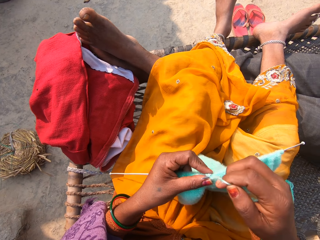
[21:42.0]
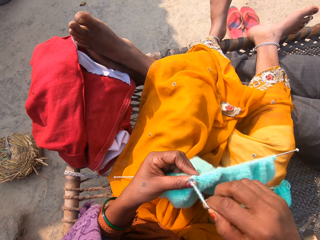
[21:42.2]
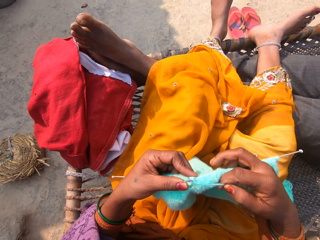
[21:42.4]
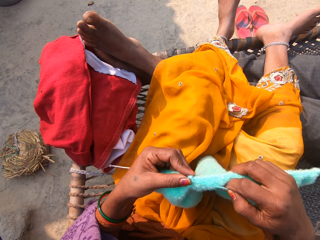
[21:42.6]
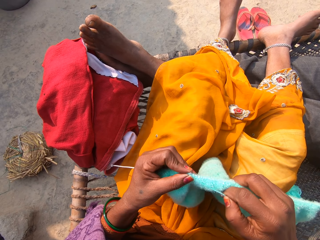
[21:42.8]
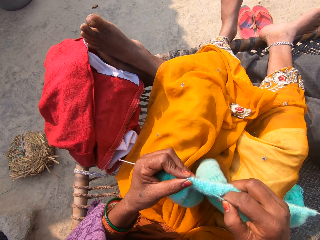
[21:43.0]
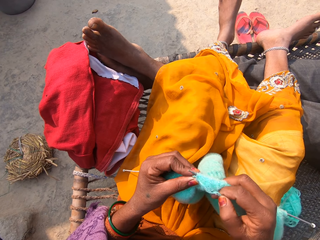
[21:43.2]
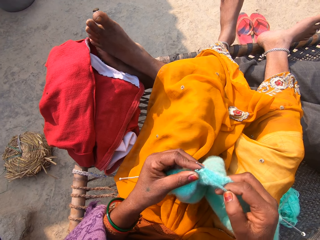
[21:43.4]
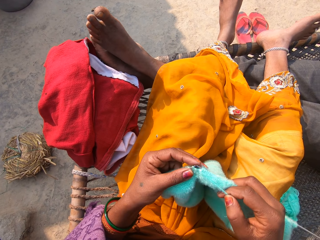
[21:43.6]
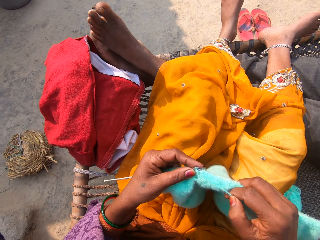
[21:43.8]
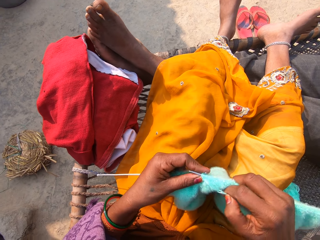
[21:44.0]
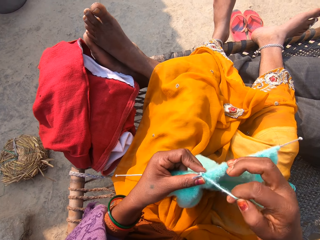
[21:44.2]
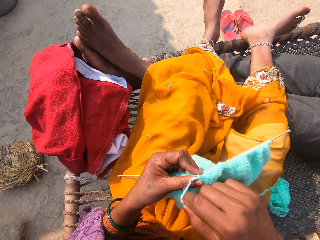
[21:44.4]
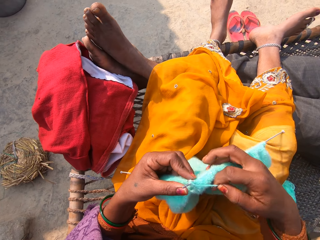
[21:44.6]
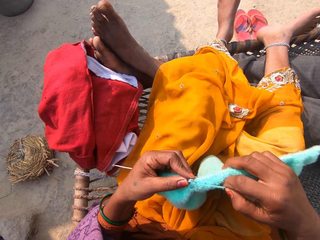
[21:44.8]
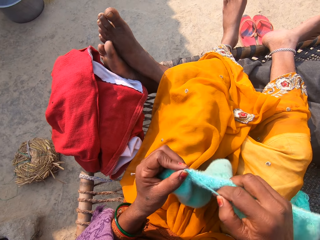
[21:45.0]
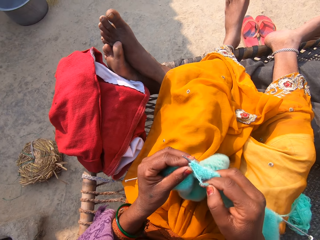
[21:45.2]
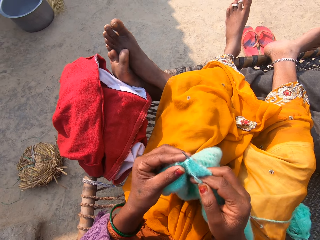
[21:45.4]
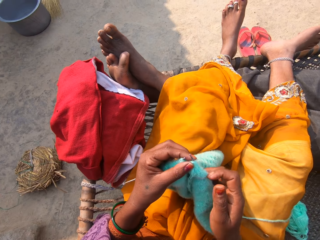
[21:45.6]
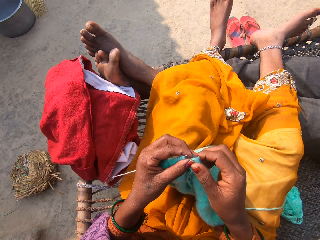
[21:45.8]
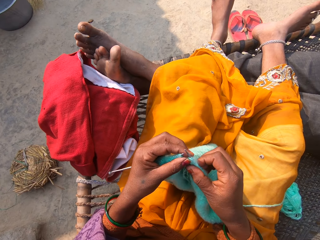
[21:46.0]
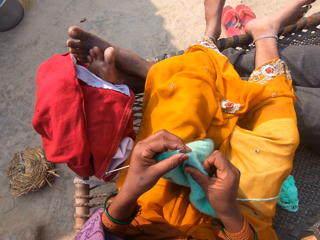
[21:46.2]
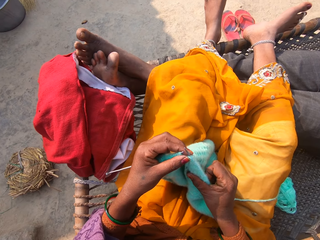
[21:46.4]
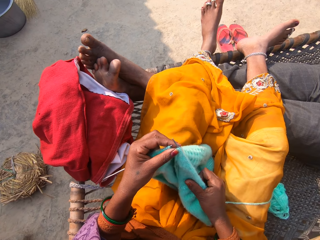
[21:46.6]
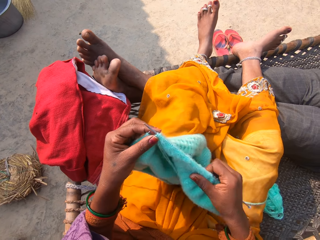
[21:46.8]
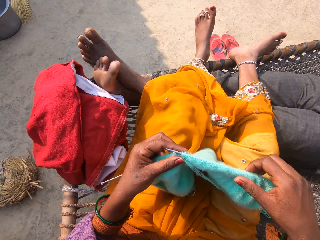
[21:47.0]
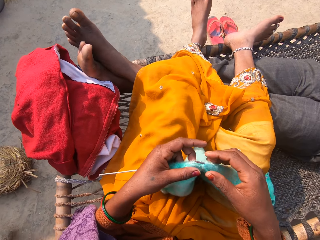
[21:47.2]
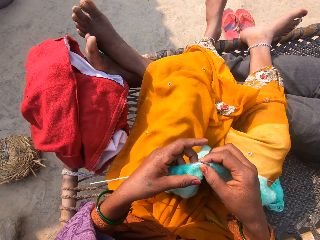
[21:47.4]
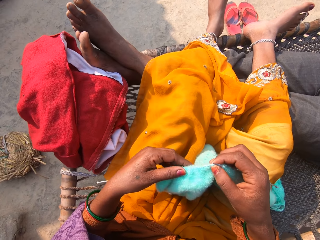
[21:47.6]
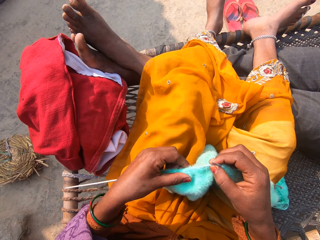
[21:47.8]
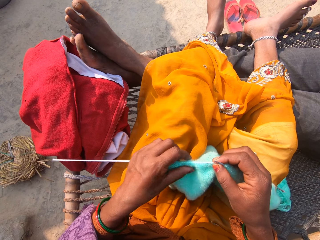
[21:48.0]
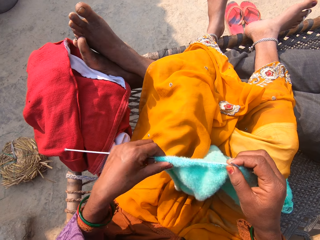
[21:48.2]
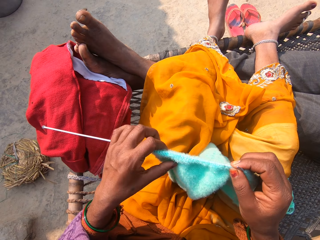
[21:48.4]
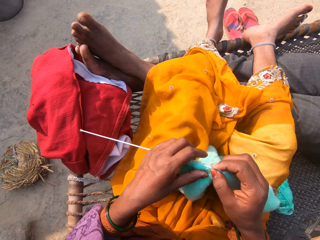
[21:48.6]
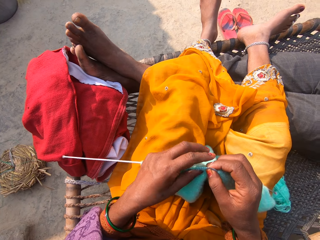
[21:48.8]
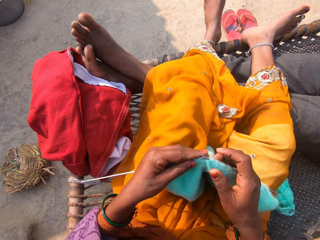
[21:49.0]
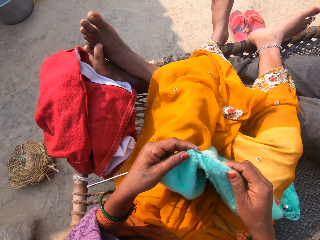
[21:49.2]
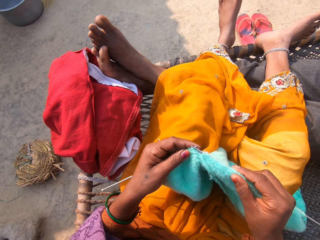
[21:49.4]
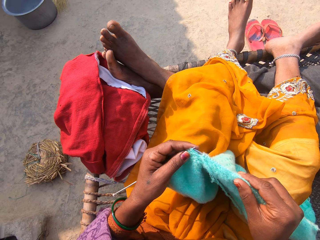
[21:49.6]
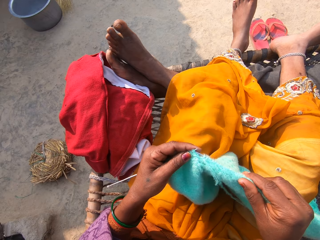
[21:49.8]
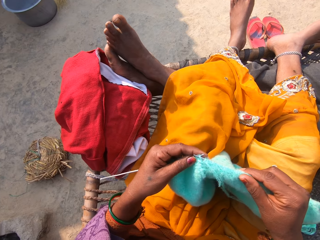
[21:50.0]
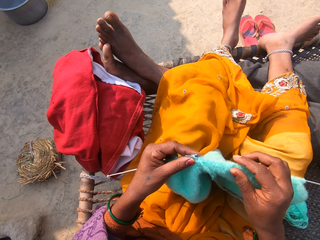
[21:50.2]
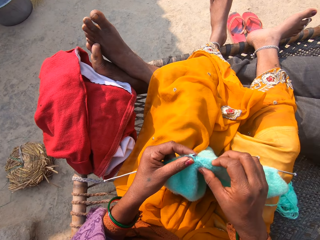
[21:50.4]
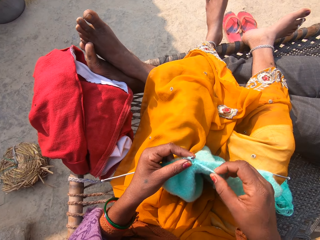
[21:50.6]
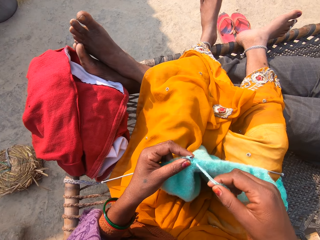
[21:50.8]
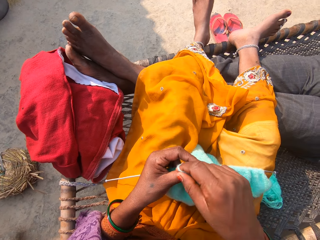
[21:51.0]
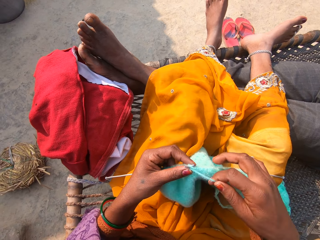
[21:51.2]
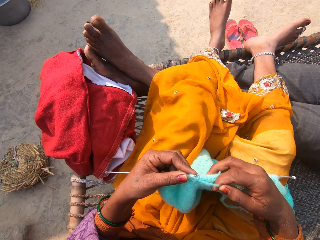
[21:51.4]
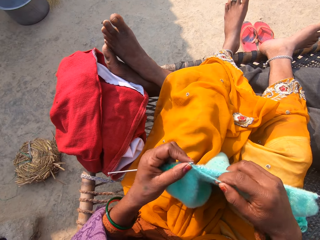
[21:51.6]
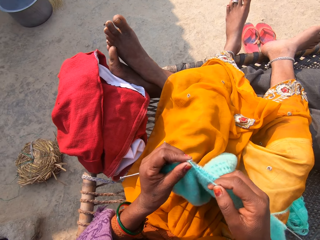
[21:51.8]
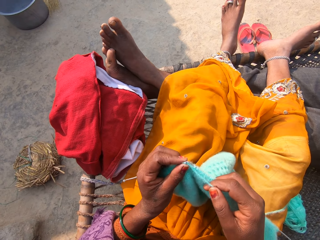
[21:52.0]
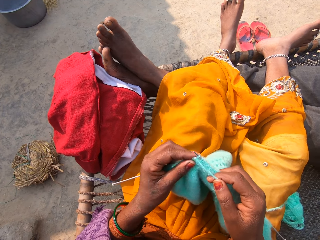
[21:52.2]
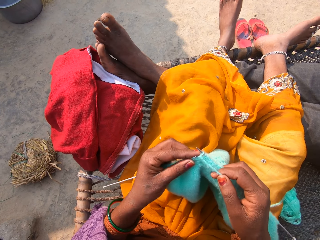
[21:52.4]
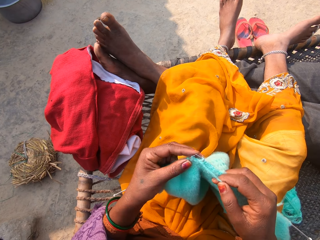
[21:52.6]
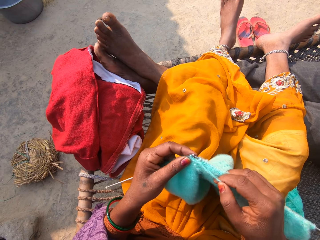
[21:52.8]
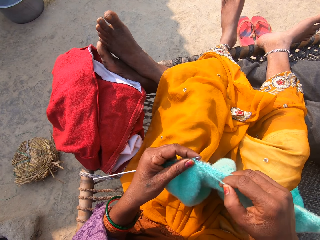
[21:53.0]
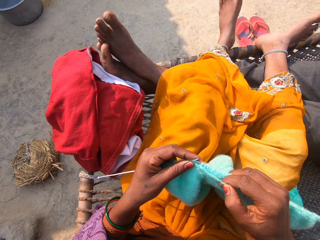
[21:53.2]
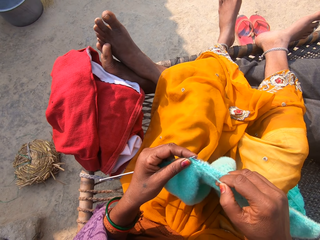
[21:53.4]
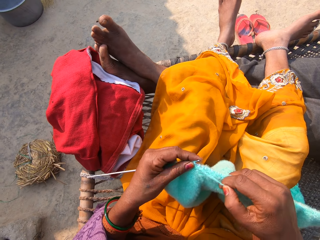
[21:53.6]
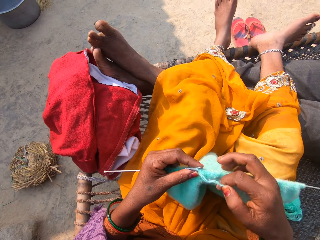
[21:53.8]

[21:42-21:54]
A person moves his legs. The camera wearer adjusts the shawl on the knitting-needle in her hands with her right hand. She adjusts the shawl on the knitting-needle in her hands with her left hand. She knits the yarn with the knitting-needles in her hands.

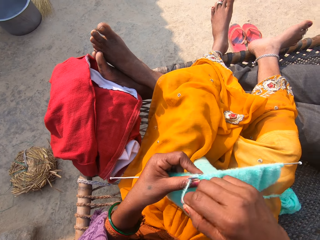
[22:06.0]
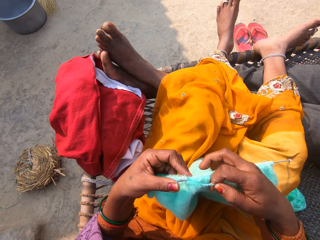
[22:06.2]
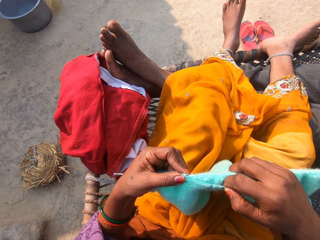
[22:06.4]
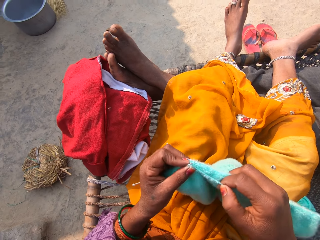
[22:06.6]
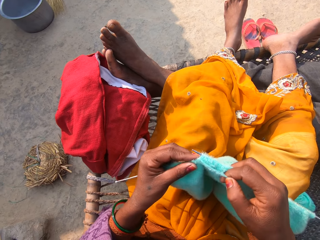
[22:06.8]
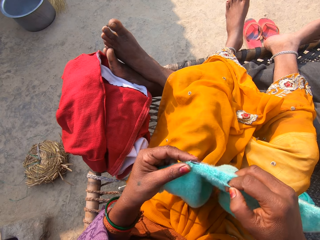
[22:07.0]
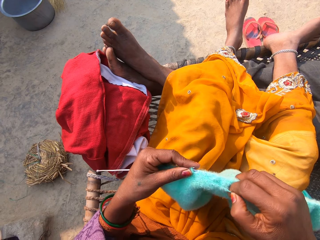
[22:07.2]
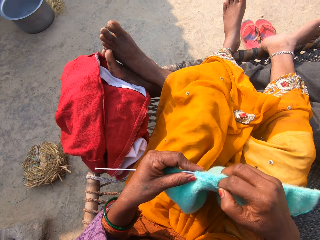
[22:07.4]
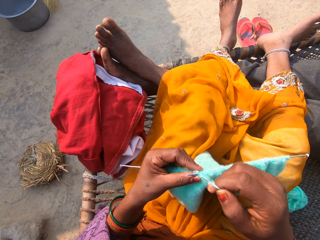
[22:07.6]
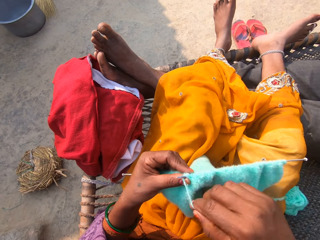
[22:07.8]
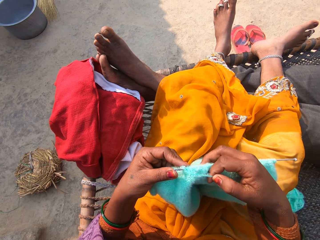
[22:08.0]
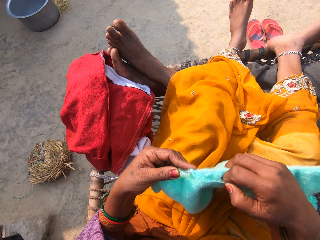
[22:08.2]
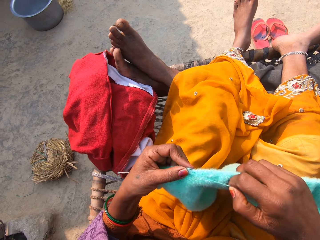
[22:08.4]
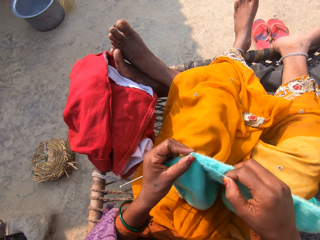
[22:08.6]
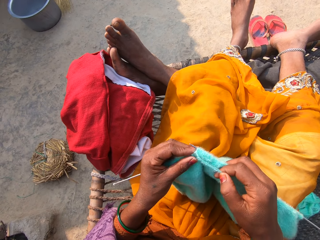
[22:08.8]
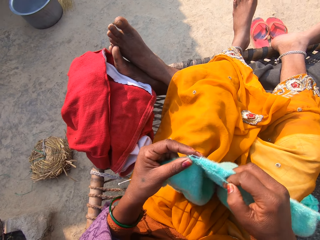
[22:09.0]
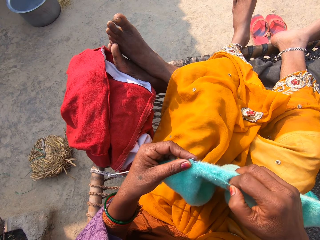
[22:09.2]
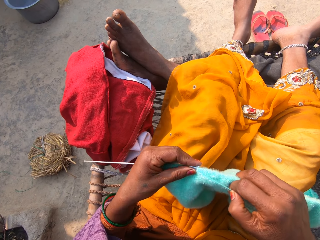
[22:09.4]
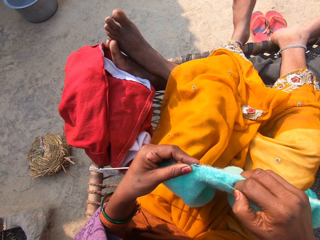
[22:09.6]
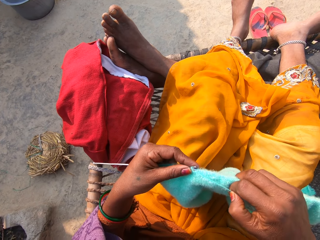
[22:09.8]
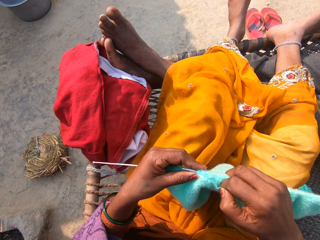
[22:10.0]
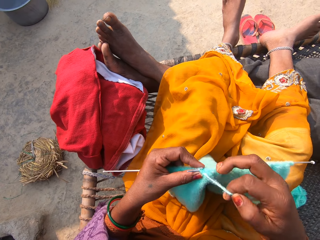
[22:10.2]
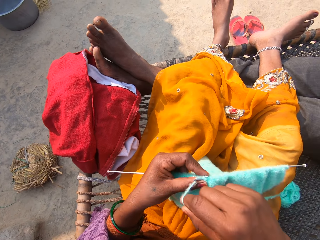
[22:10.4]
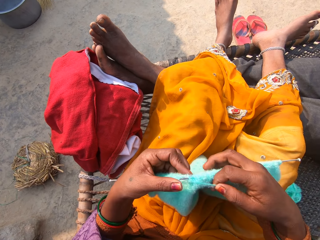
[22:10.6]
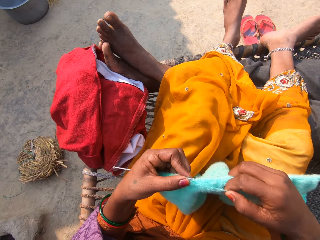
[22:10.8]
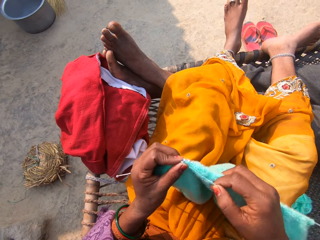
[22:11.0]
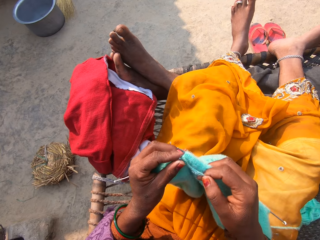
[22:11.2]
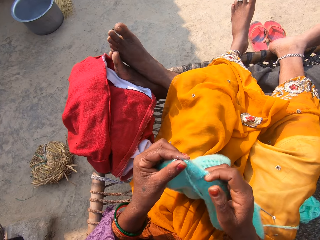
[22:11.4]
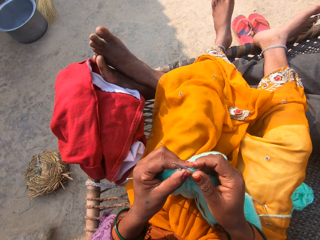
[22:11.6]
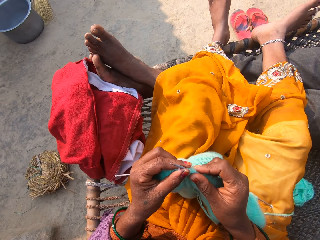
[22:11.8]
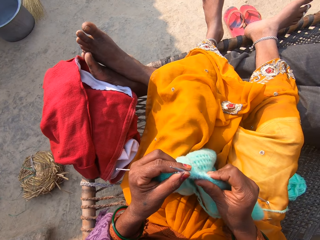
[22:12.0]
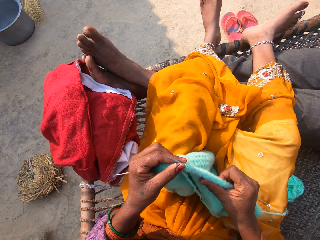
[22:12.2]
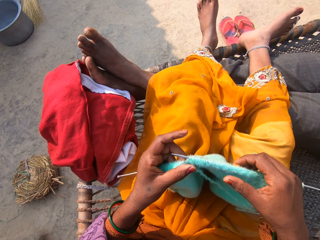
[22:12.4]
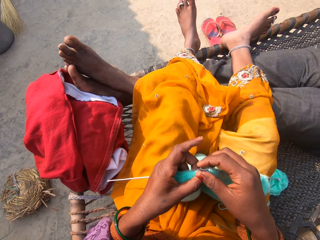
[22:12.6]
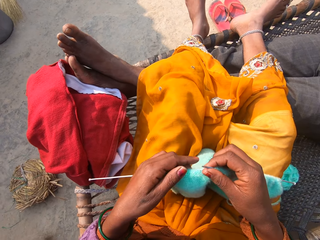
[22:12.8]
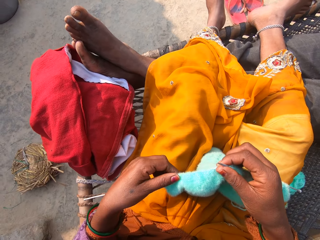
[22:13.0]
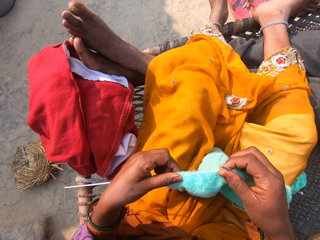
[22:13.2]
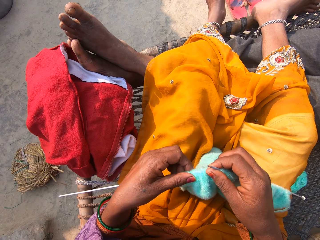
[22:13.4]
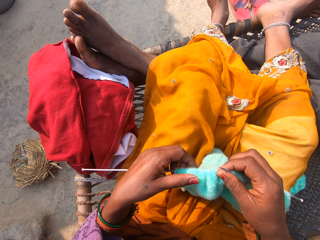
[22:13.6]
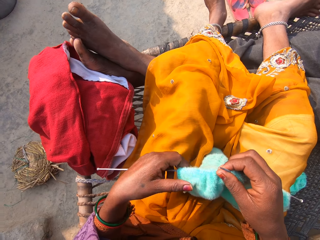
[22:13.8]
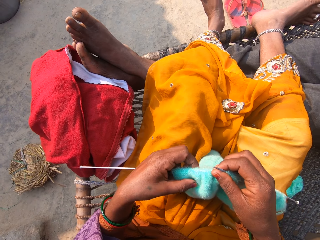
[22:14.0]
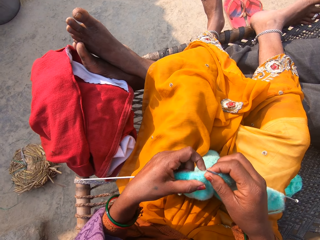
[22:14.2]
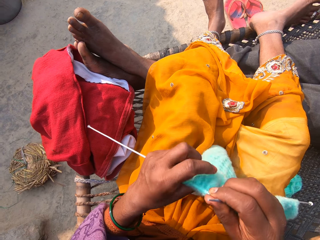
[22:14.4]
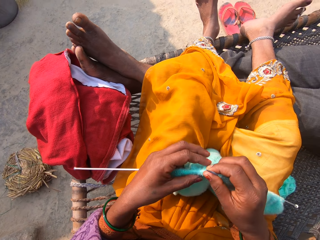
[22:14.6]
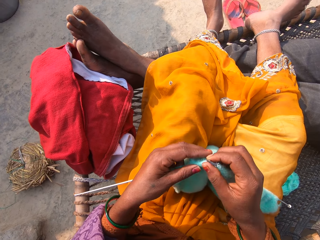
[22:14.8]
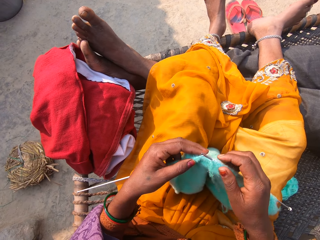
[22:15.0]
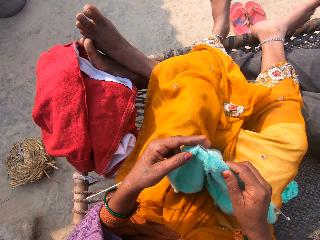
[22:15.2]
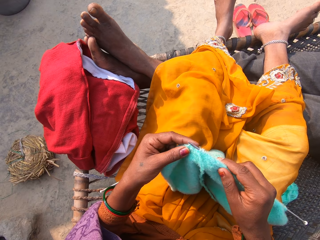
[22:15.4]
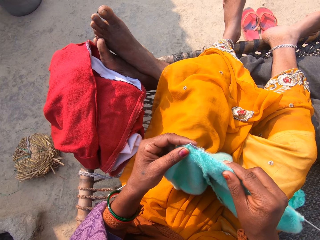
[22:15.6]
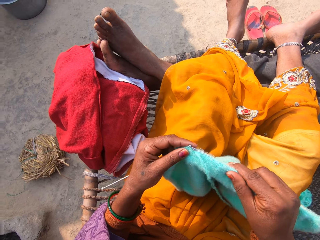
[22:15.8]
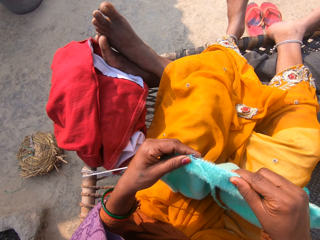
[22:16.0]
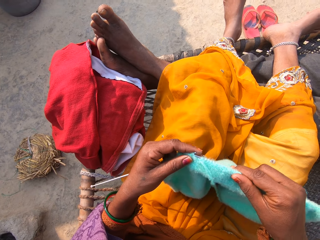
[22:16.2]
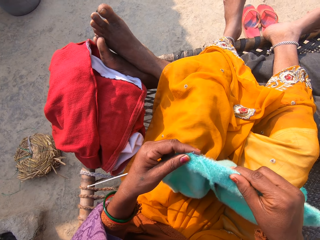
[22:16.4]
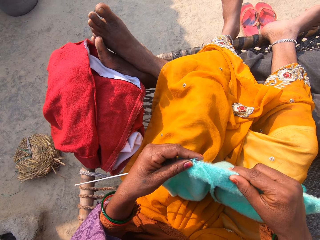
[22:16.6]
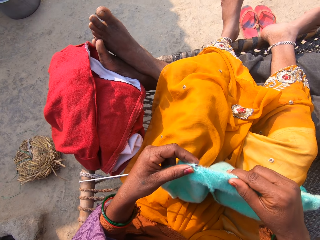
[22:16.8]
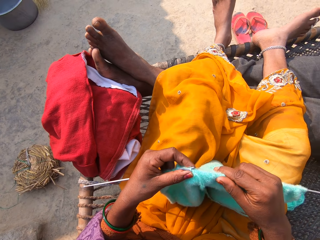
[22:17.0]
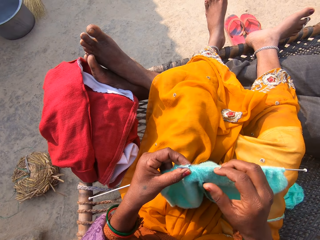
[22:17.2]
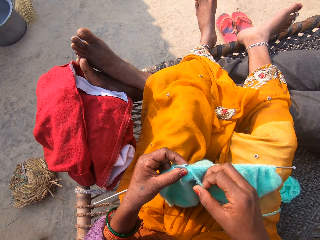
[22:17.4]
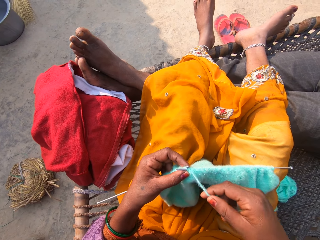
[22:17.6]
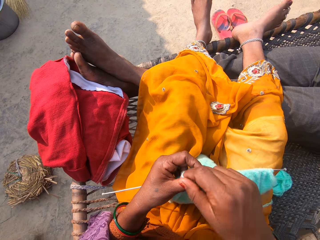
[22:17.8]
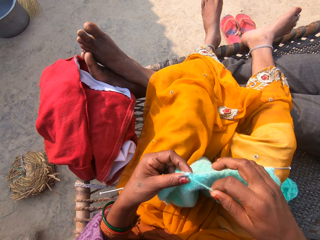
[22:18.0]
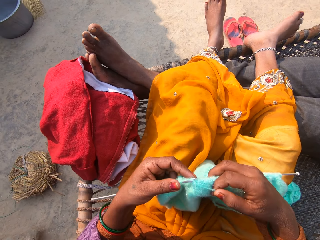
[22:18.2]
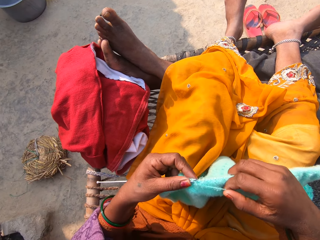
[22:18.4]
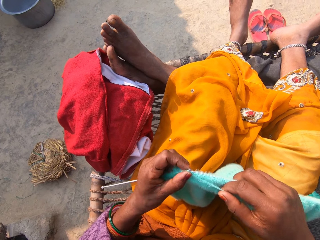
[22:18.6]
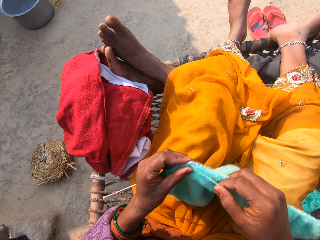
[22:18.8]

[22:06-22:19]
The camera wearer sings. She adjusts the shawl on the knitting-needle in her hands with her right hand. She adjusts the shawl on the knitting-needle in her hands with her left hand. She knits the yarn with the knitting-needles in her hands. A woman converses with a man and the camera wearer.
